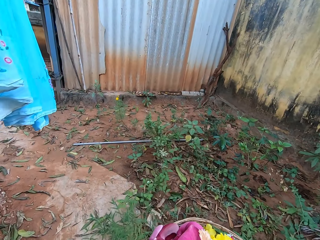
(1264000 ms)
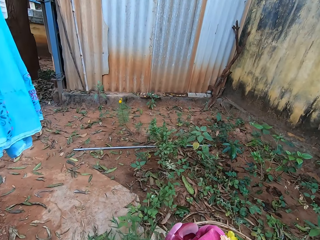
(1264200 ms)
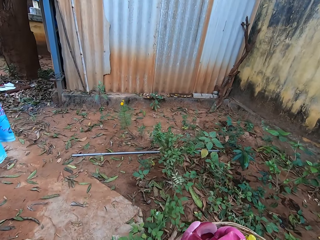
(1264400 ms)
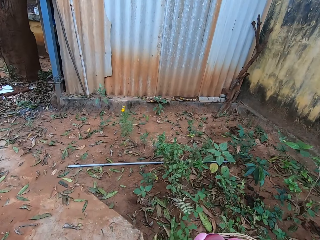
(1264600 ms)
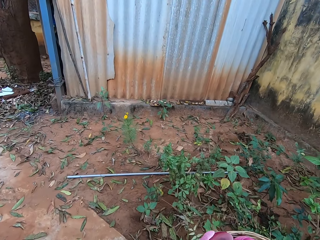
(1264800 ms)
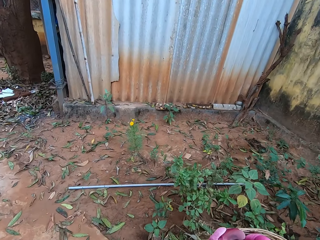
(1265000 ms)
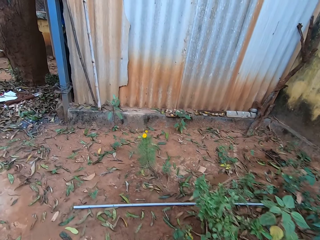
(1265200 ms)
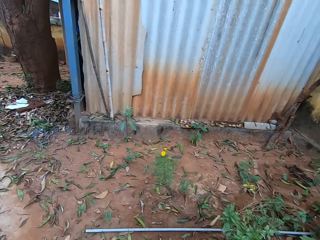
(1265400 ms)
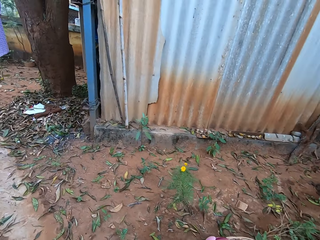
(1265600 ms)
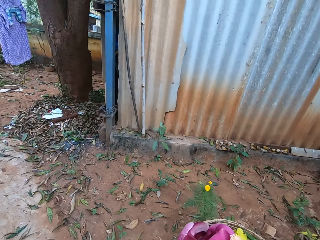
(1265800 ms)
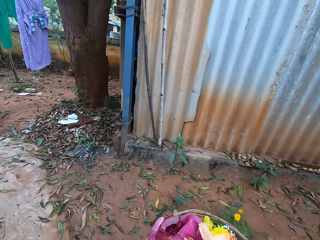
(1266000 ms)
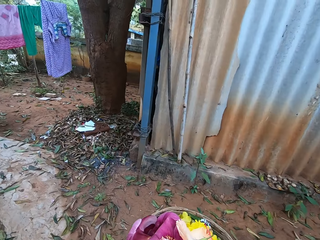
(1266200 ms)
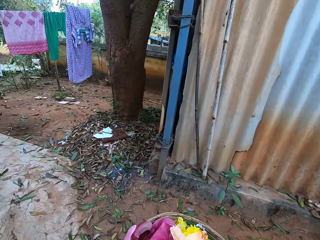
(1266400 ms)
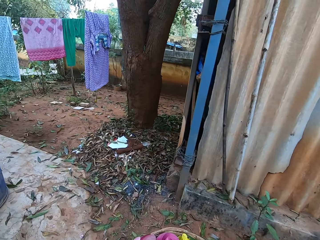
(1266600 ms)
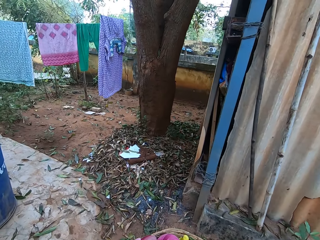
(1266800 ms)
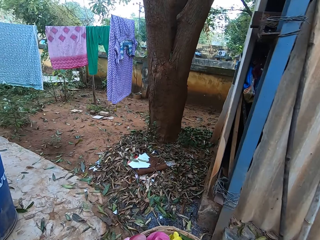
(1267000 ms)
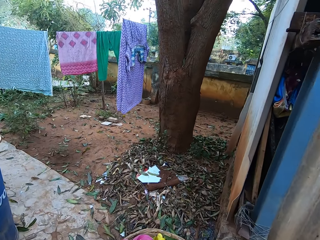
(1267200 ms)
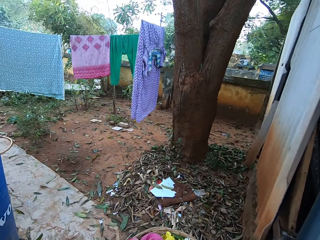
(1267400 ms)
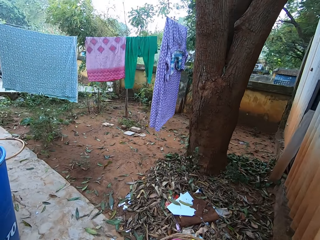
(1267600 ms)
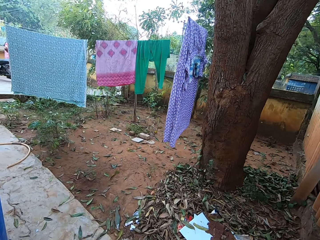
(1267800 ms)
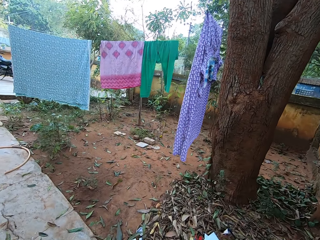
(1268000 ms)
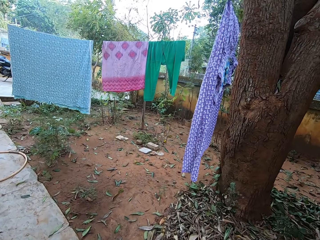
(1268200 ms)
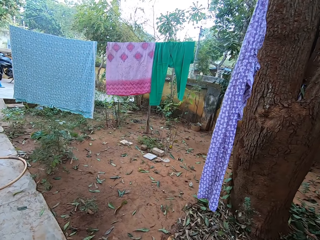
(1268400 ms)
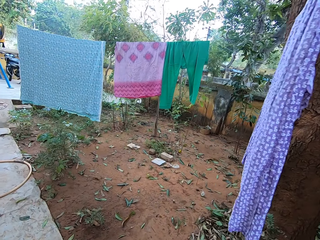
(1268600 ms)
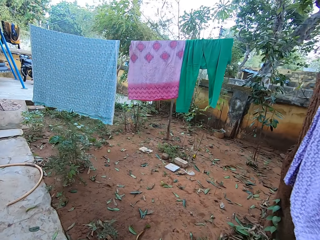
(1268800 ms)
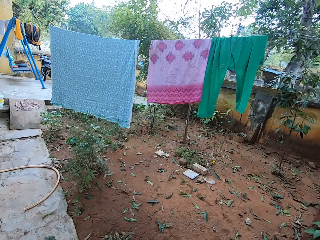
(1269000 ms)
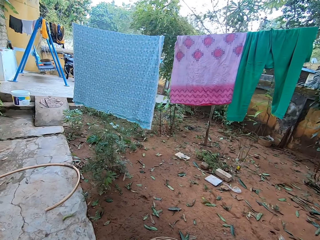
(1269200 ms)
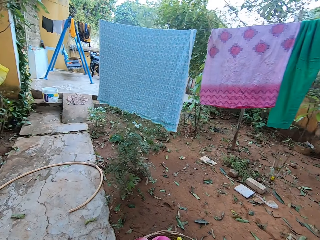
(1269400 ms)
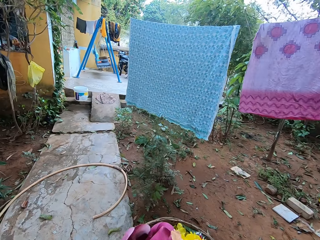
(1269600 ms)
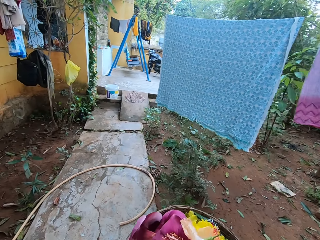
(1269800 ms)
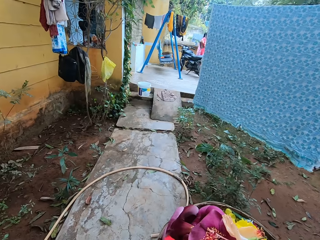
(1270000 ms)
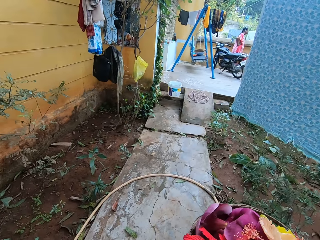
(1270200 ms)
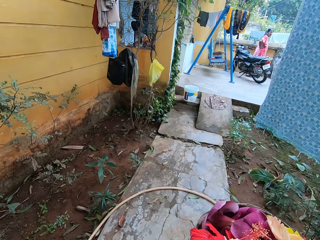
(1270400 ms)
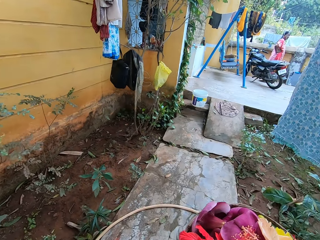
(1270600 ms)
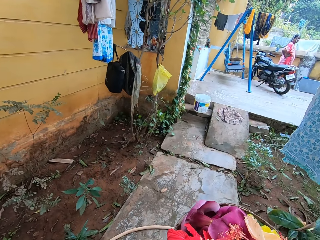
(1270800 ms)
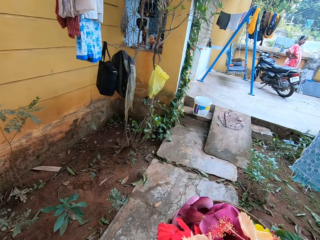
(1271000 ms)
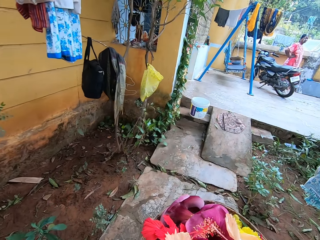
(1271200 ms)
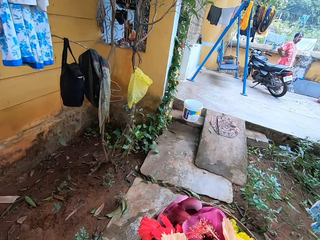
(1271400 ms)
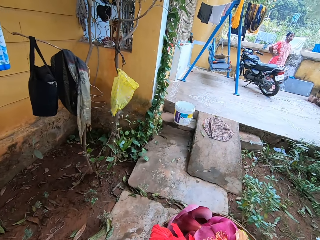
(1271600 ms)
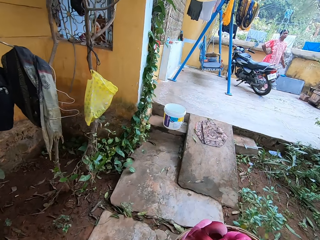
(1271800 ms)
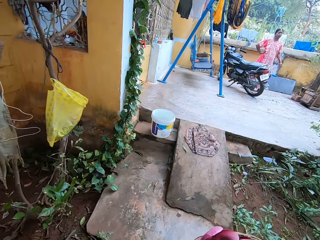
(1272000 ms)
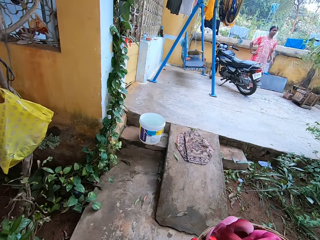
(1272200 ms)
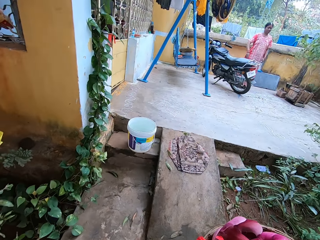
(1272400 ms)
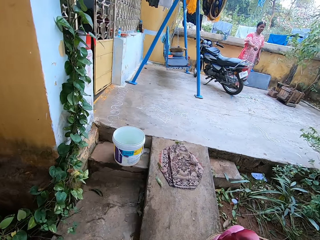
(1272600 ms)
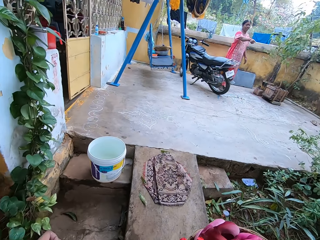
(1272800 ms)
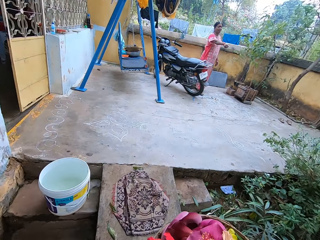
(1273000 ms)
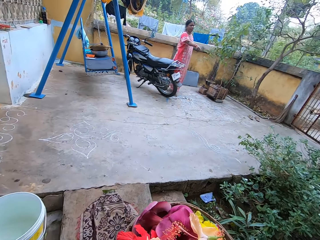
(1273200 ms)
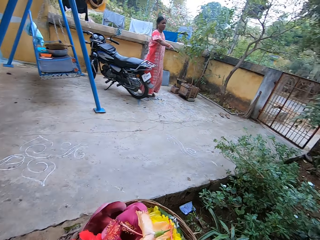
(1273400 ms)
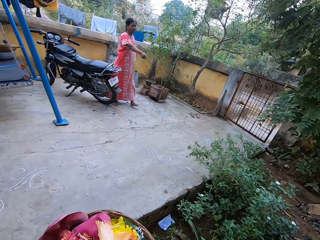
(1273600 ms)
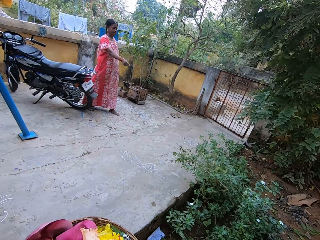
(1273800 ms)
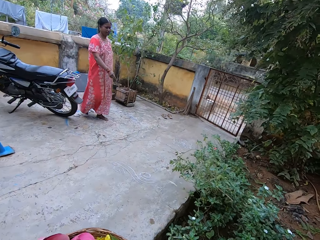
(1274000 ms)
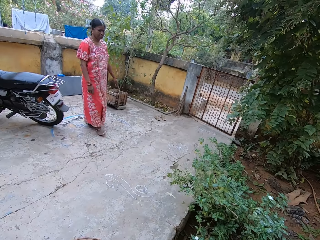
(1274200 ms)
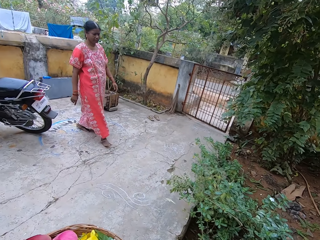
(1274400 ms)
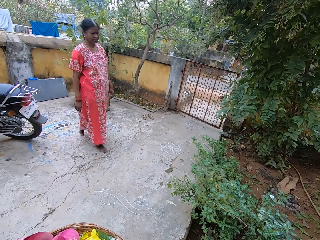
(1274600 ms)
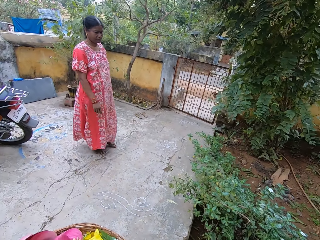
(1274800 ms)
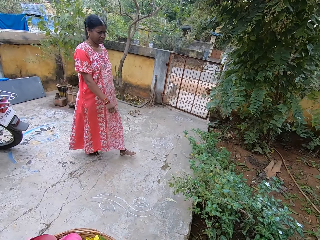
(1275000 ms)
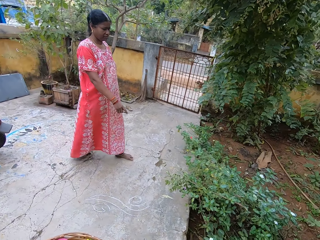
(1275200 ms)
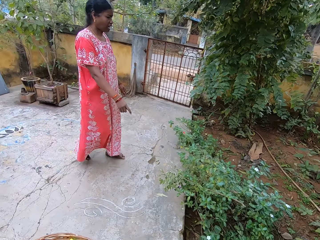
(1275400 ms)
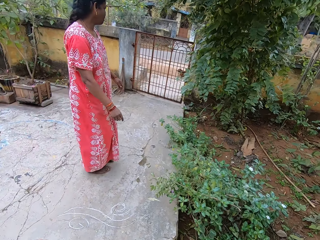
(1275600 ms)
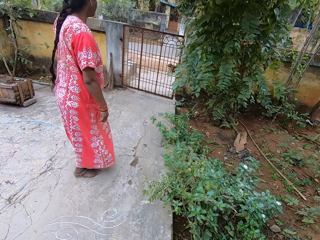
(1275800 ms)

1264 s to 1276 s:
The camera wearer converses with a woman.

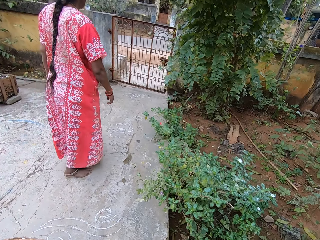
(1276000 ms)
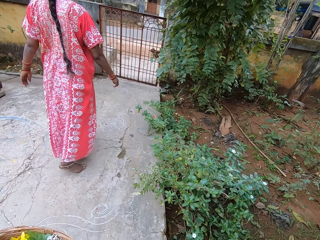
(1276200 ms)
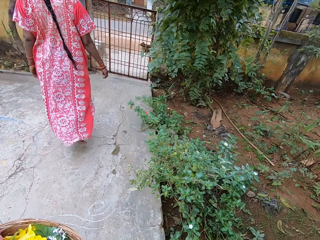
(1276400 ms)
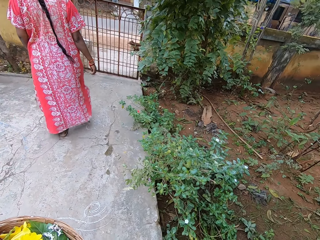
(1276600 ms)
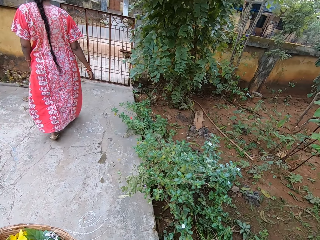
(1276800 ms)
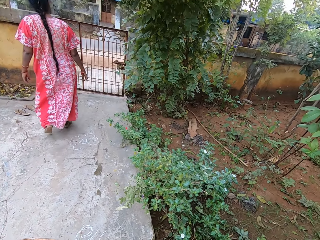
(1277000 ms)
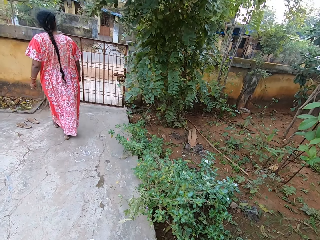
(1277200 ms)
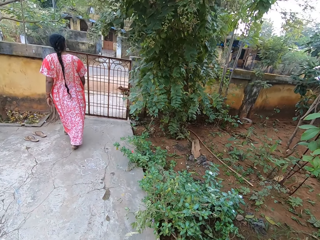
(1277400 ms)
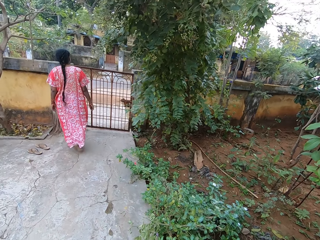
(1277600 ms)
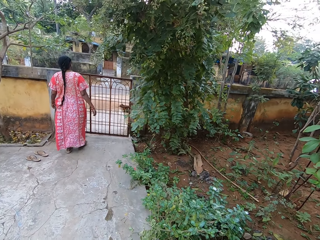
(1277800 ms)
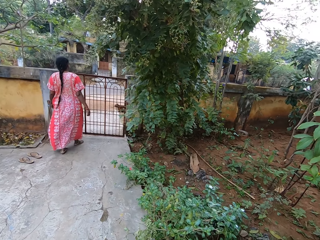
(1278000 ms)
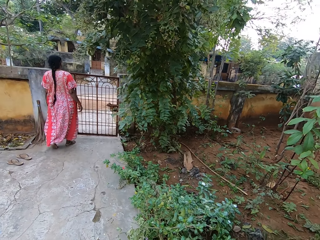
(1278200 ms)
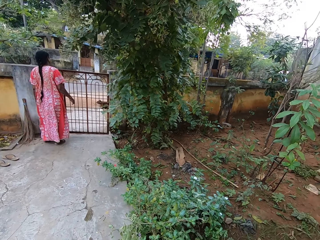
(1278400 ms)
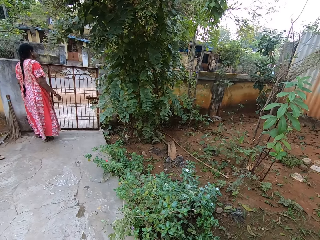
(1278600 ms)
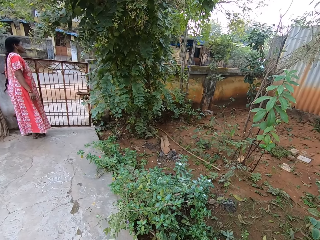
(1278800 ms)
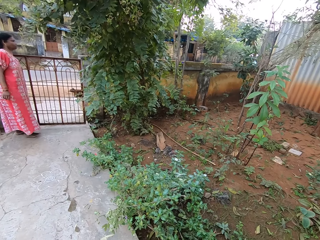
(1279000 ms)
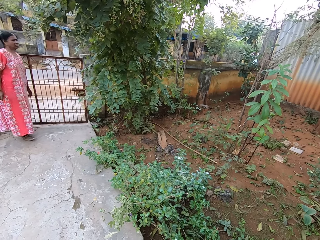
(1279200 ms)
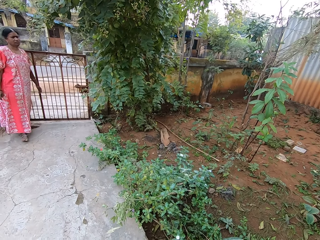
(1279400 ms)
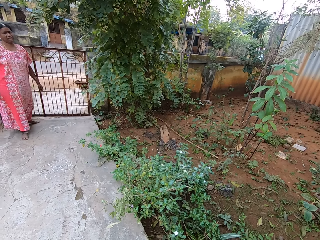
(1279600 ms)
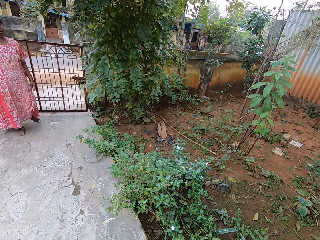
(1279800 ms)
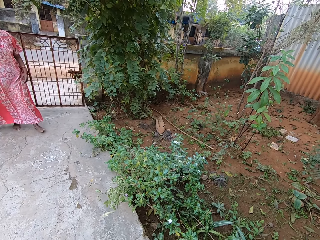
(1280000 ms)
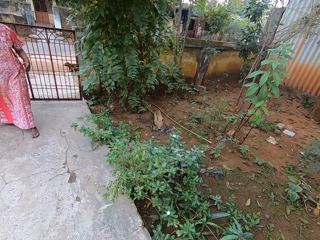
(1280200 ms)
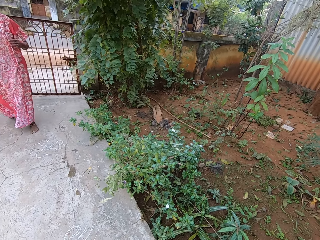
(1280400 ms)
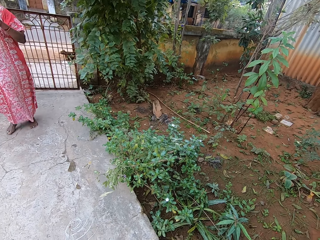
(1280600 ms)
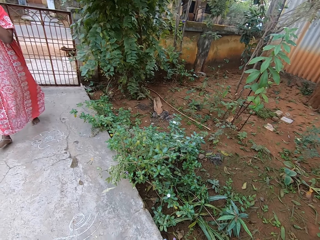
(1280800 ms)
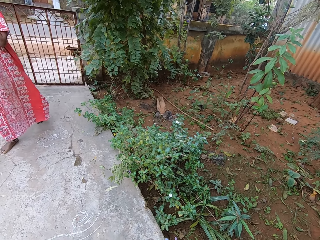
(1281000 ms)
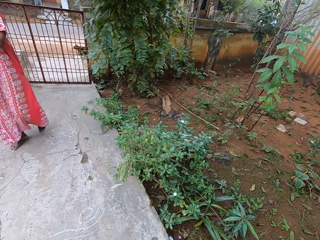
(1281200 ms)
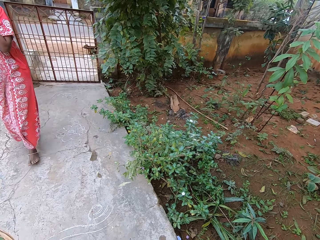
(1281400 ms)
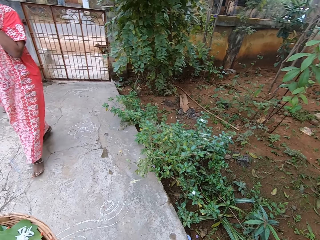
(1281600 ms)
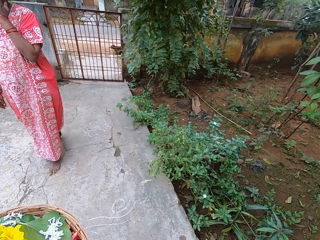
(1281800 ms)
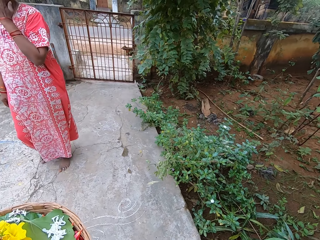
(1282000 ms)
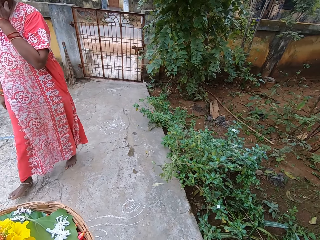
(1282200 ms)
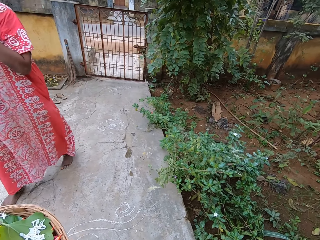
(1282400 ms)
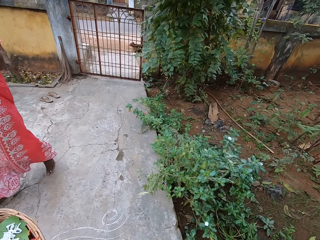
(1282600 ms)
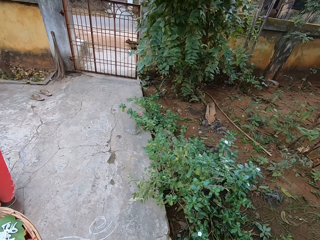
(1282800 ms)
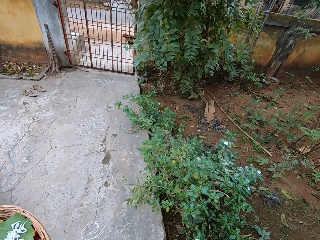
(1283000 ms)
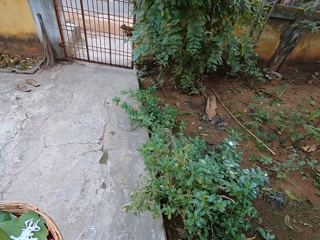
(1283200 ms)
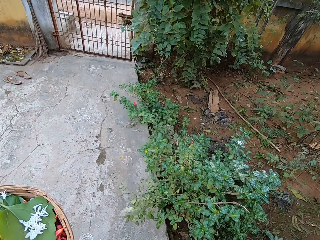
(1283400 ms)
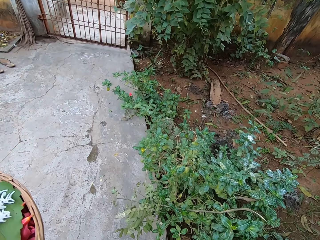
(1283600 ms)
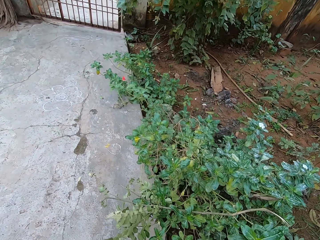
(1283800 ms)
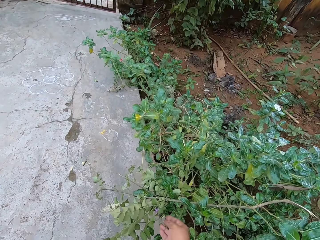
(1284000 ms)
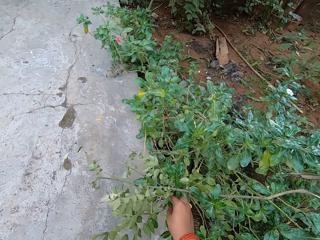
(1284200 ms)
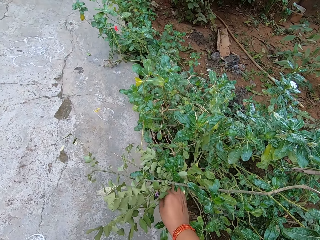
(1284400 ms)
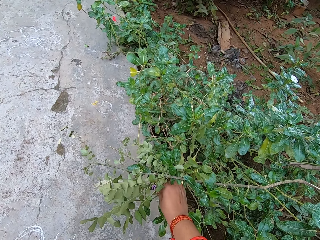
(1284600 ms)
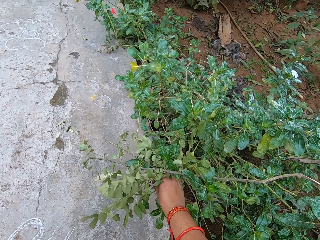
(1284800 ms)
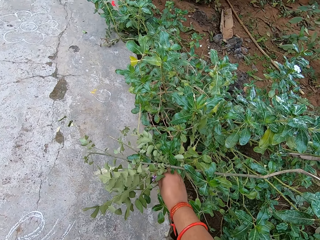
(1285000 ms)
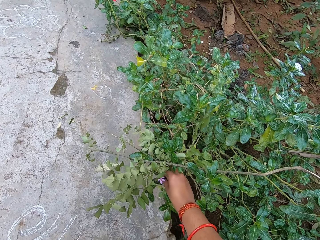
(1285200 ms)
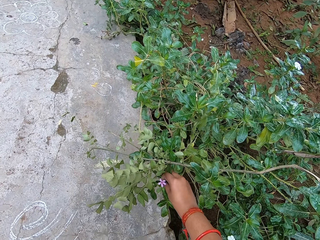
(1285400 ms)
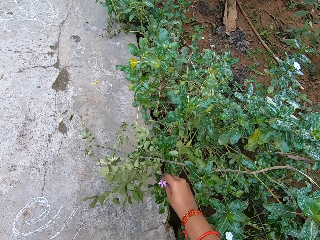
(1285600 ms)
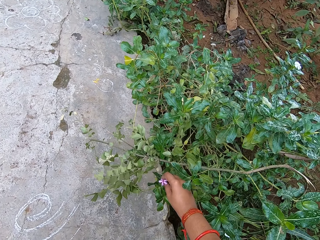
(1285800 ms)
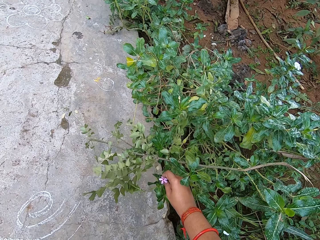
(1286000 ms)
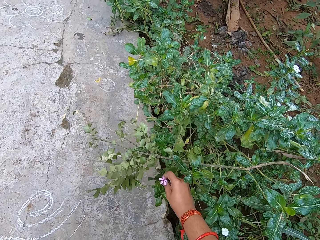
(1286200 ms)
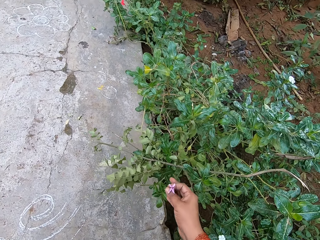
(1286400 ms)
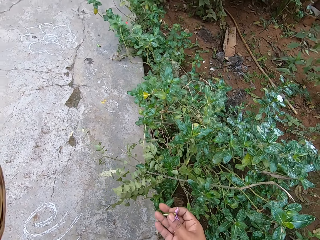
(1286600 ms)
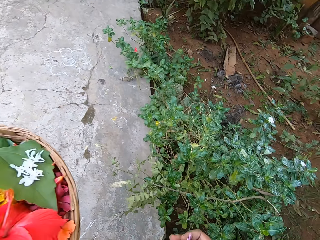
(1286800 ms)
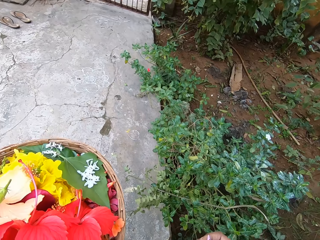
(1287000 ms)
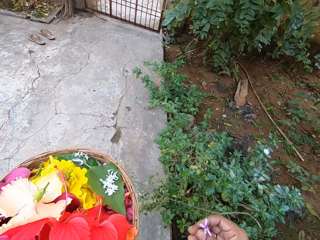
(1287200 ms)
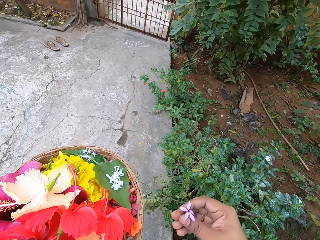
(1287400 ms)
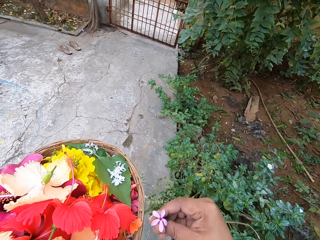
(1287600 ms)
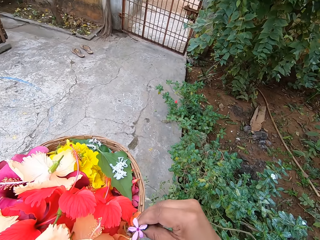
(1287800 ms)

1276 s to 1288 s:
The camera wearer plucks a flower from the plant.
